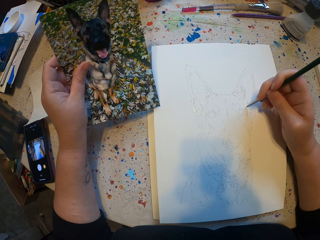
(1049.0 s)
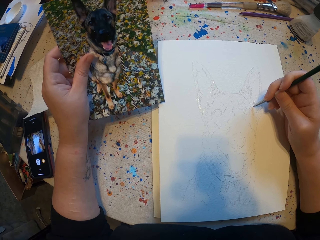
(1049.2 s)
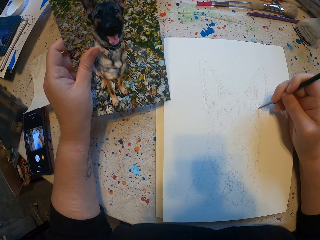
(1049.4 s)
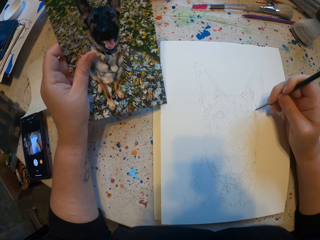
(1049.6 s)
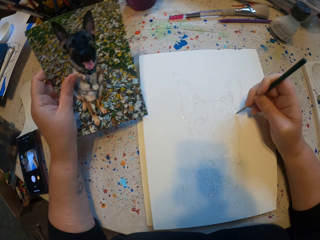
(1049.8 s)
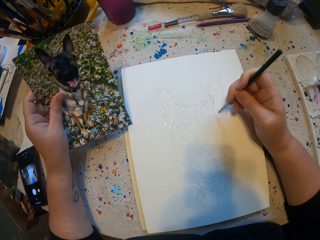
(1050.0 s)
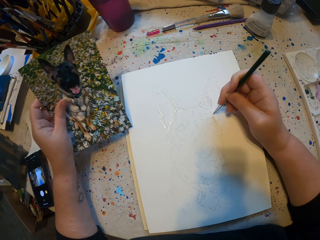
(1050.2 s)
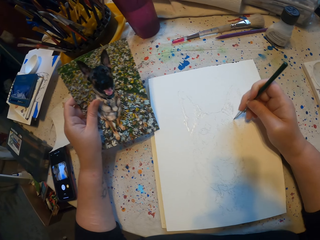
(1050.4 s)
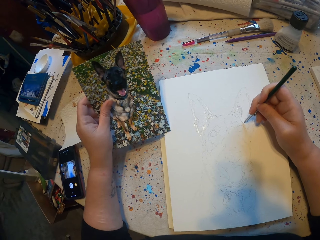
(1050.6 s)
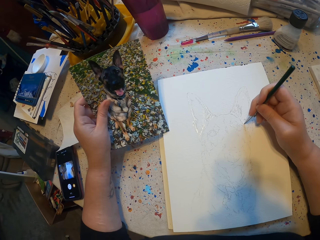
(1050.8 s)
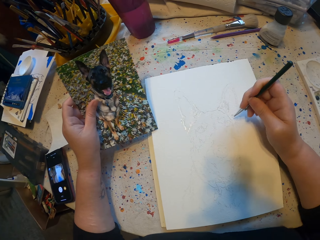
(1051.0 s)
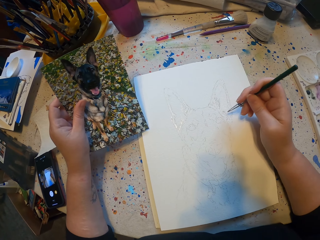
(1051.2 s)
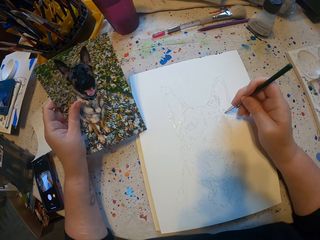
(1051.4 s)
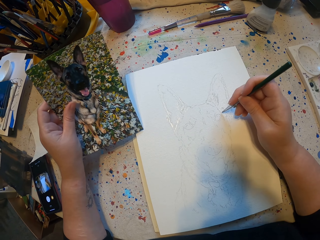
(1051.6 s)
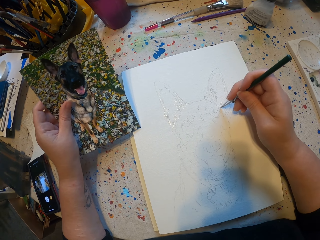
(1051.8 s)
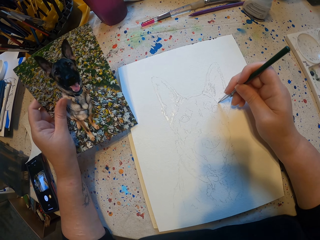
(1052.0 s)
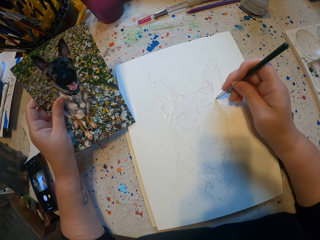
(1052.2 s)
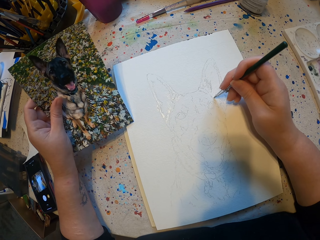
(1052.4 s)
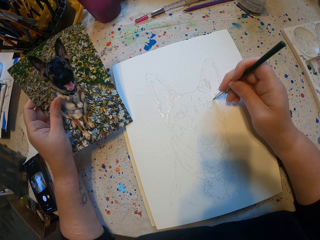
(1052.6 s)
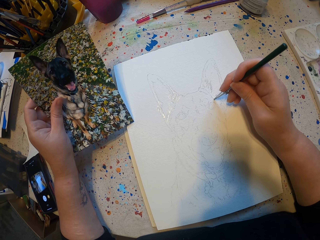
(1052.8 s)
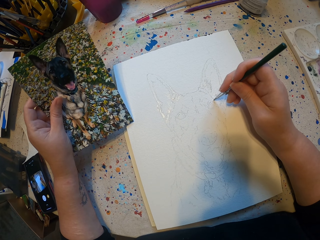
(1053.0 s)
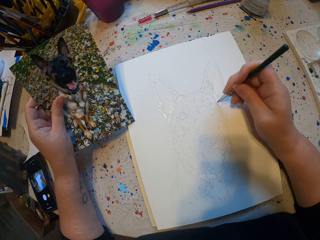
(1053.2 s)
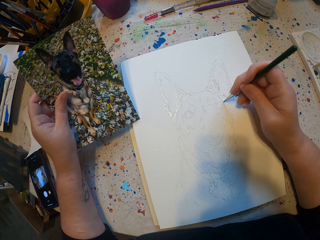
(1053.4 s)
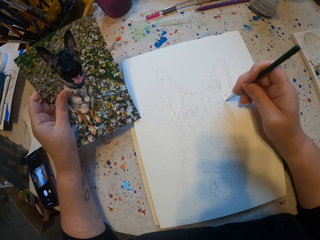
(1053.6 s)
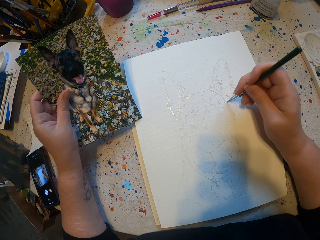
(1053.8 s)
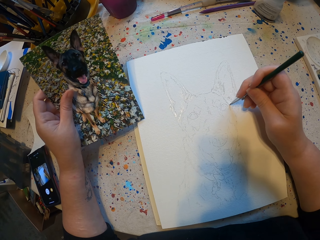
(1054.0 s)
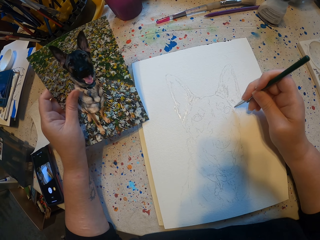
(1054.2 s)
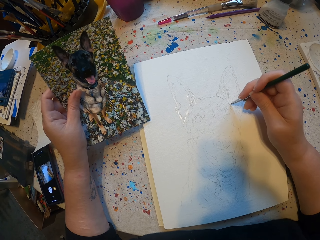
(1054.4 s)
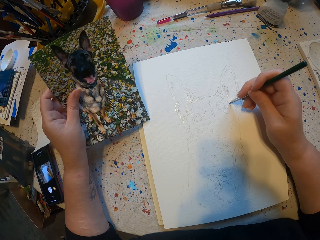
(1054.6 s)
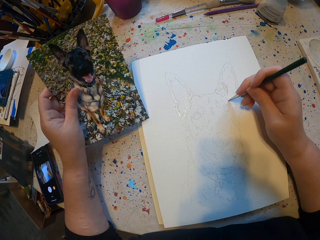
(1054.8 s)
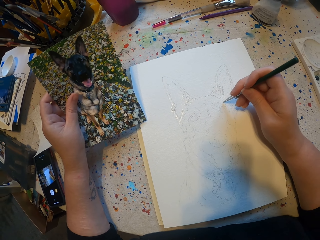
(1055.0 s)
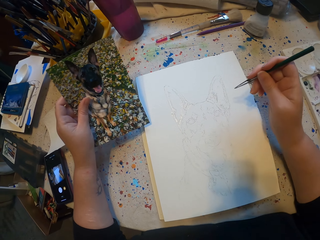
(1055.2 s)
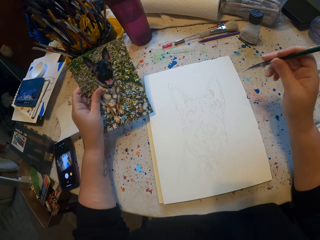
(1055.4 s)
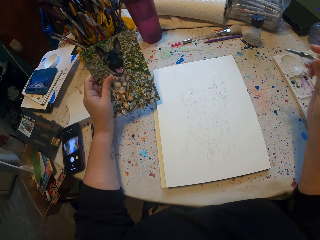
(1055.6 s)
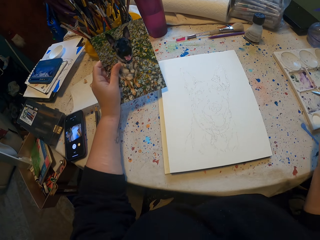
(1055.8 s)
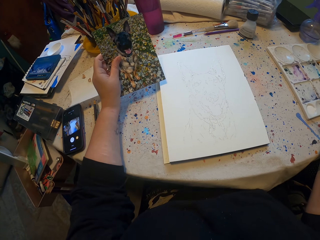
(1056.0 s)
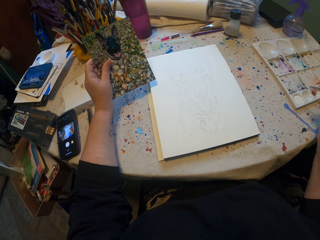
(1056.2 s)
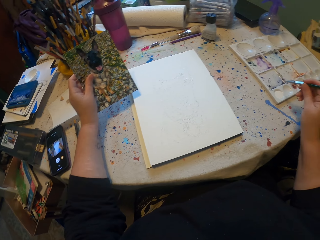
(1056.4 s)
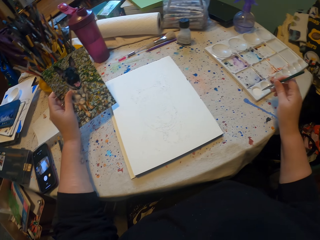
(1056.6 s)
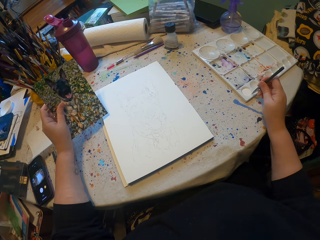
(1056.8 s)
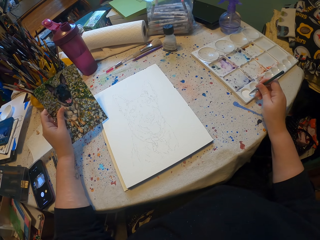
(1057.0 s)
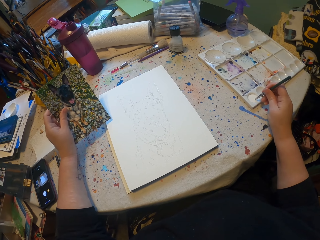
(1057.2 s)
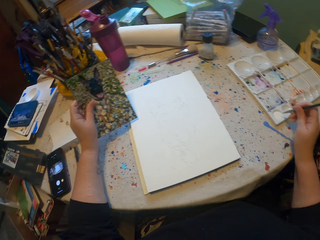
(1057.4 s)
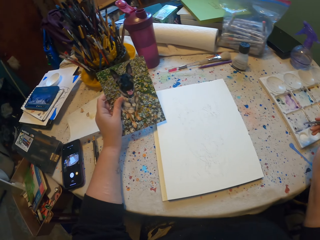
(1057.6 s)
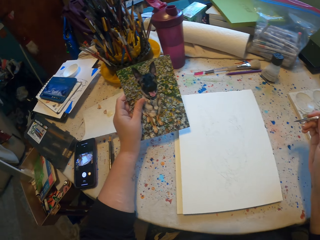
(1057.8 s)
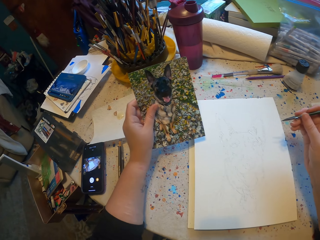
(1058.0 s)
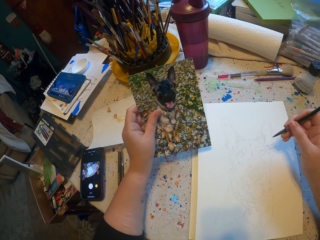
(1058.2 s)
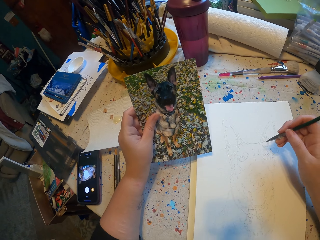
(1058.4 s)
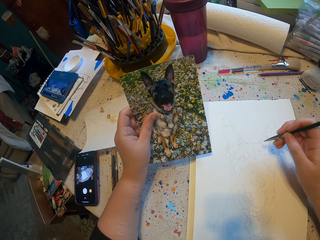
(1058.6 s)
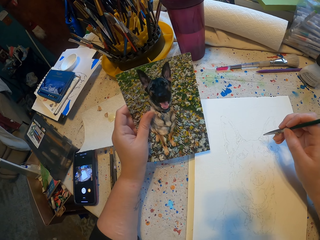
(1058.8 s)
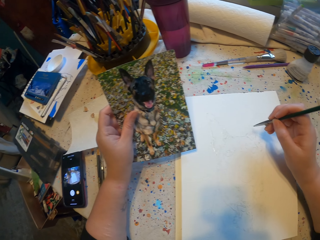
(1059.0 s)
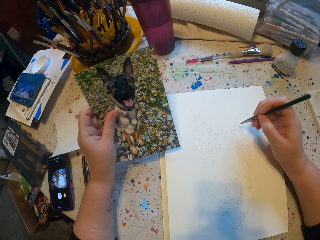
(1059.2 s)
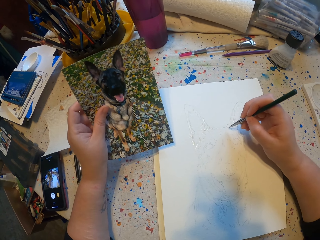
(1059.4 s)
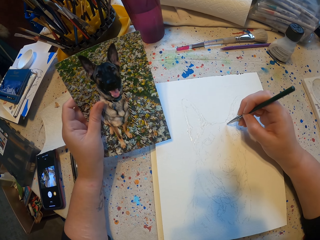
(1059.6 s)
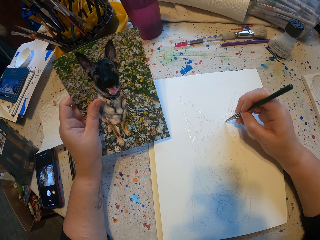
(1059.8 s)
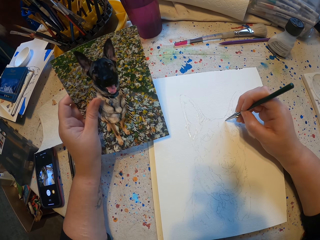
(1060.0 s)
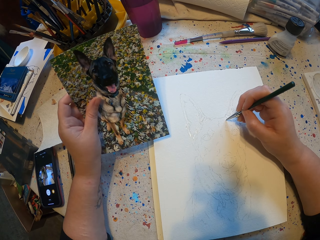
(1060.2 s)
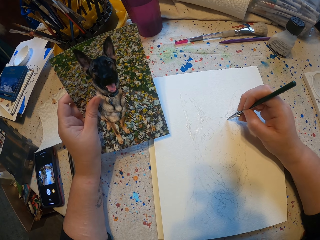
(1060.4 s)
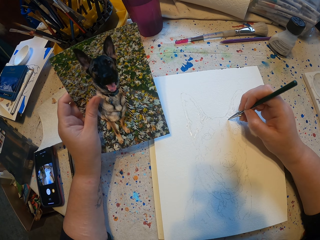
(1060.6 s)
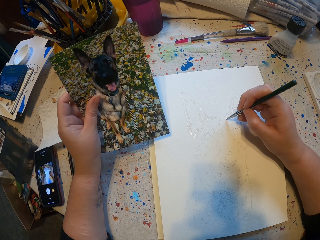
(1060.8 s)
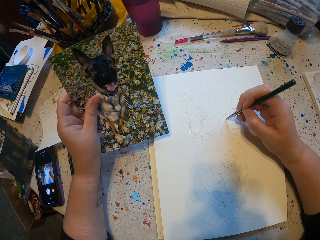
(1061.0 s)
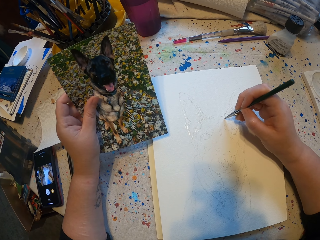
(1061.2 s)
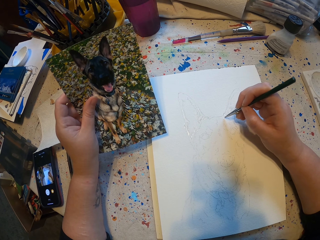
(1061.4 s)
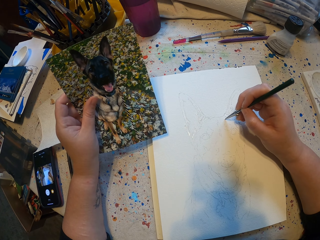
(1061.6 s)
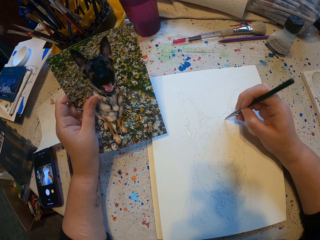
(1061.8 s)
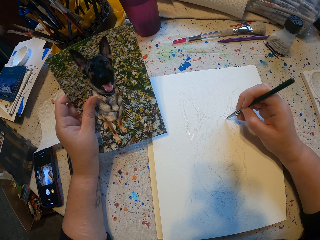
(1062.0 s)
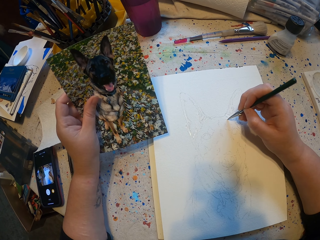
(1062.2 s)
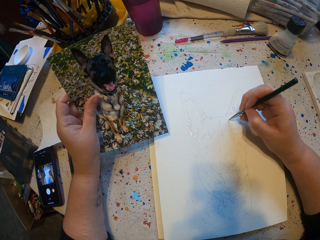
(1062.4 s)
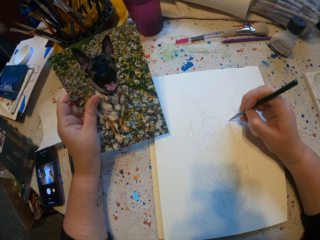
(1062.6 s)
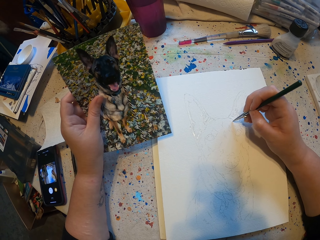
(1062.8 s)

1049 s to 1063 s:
The camera wearer dips a pen in paint. They sketch on a book.

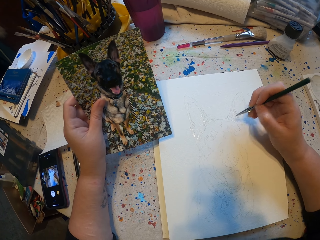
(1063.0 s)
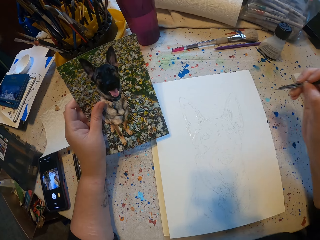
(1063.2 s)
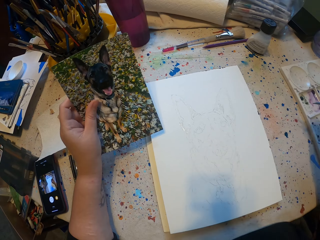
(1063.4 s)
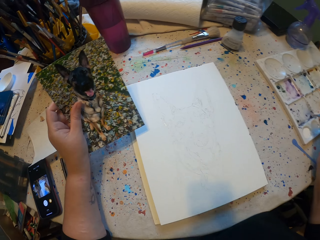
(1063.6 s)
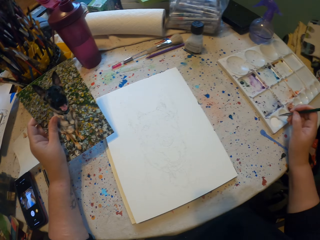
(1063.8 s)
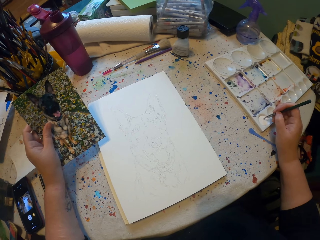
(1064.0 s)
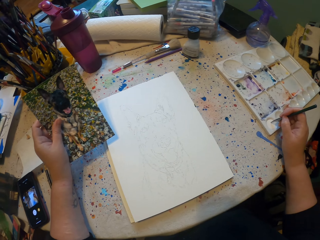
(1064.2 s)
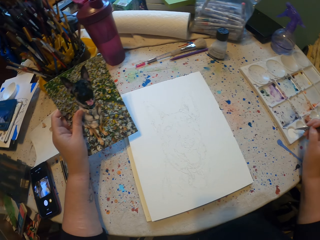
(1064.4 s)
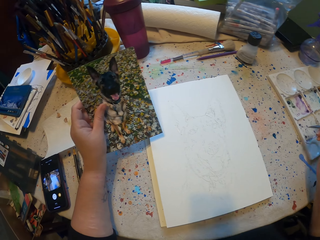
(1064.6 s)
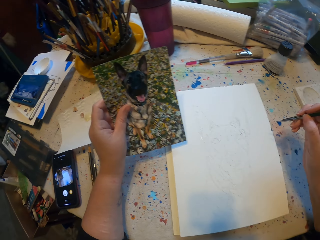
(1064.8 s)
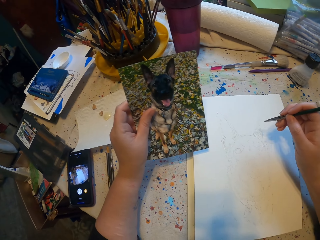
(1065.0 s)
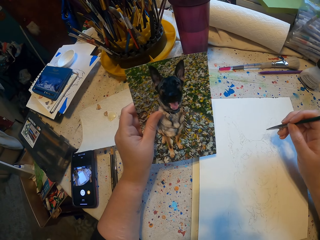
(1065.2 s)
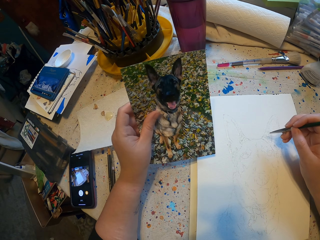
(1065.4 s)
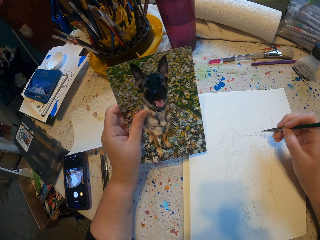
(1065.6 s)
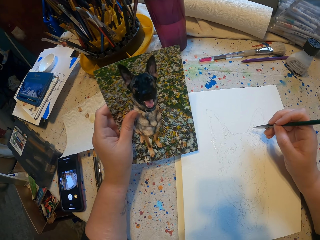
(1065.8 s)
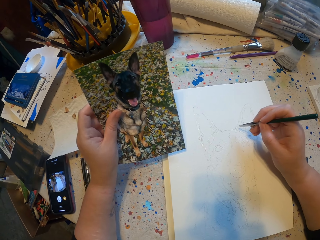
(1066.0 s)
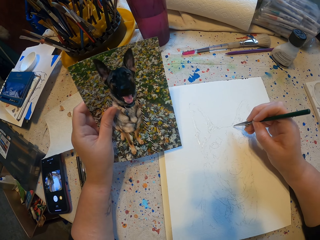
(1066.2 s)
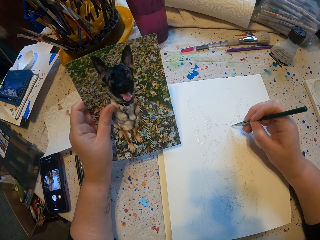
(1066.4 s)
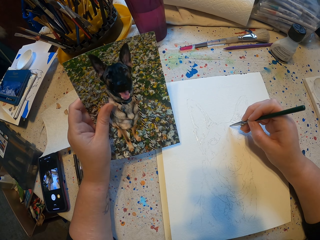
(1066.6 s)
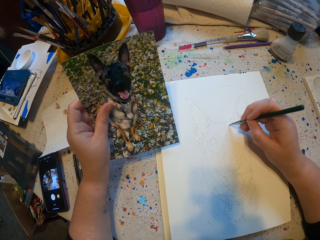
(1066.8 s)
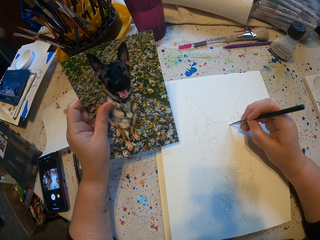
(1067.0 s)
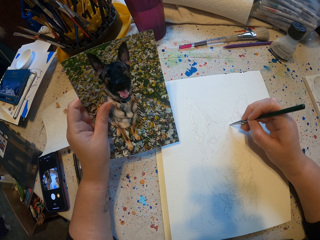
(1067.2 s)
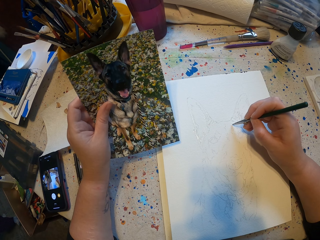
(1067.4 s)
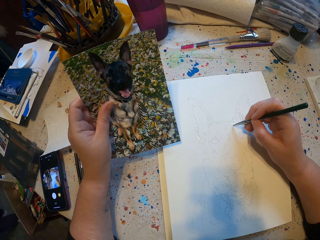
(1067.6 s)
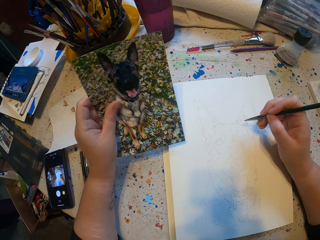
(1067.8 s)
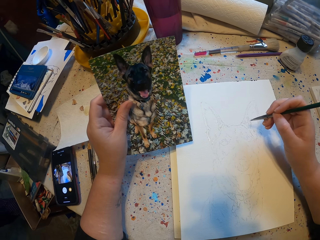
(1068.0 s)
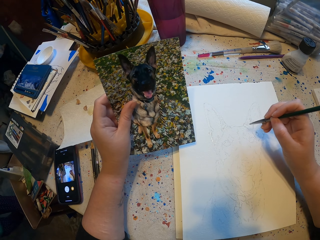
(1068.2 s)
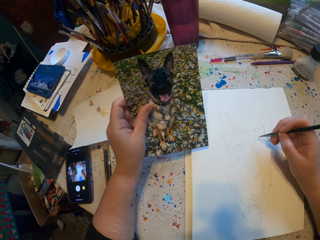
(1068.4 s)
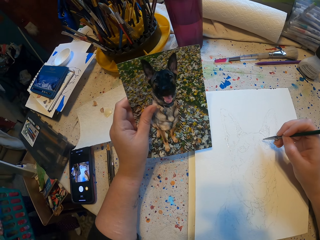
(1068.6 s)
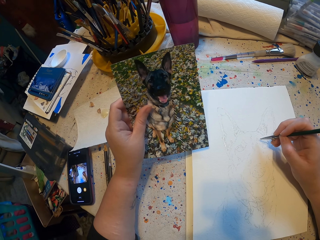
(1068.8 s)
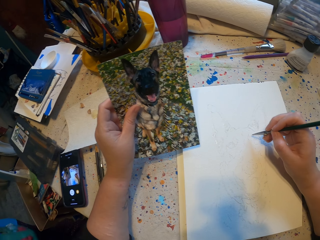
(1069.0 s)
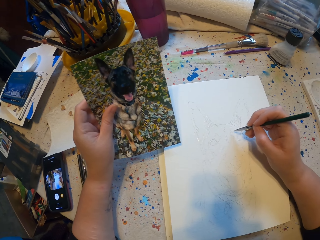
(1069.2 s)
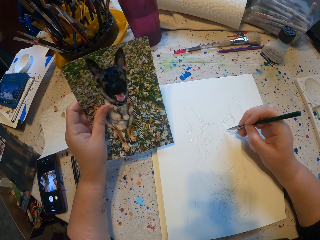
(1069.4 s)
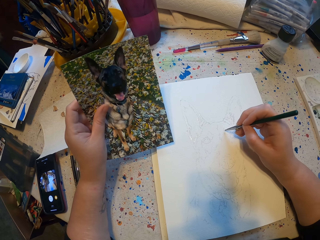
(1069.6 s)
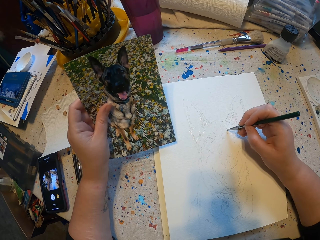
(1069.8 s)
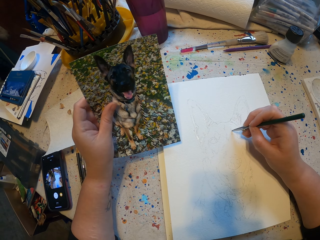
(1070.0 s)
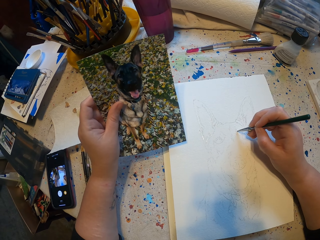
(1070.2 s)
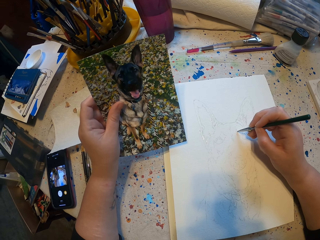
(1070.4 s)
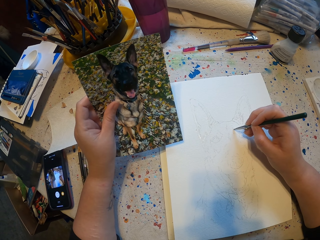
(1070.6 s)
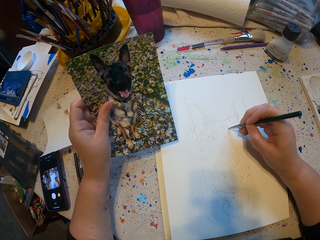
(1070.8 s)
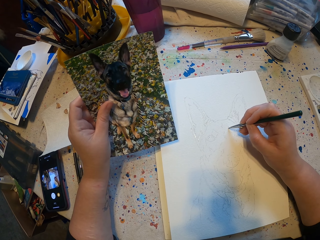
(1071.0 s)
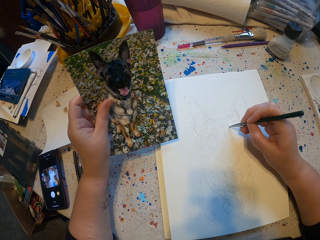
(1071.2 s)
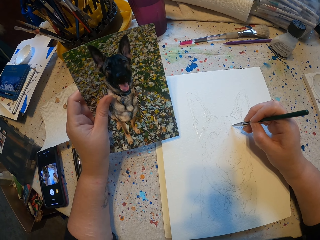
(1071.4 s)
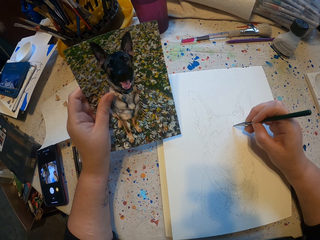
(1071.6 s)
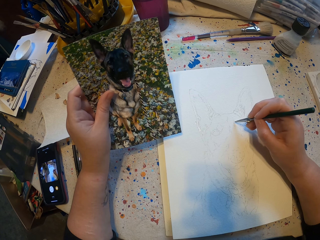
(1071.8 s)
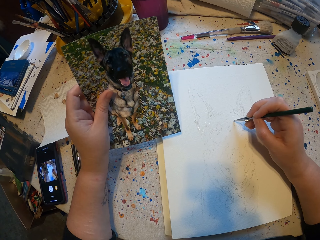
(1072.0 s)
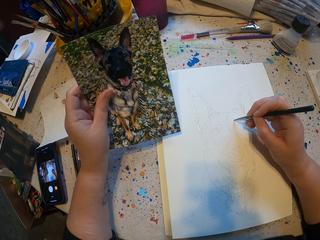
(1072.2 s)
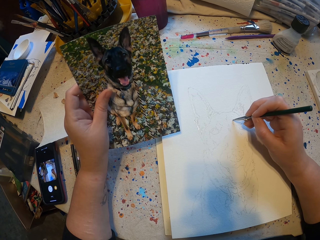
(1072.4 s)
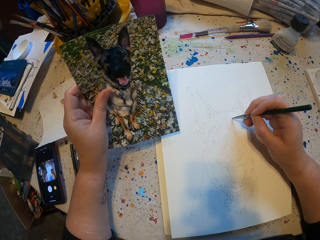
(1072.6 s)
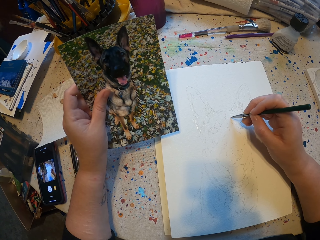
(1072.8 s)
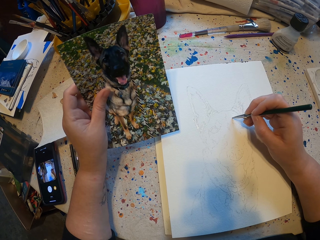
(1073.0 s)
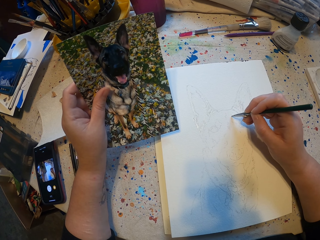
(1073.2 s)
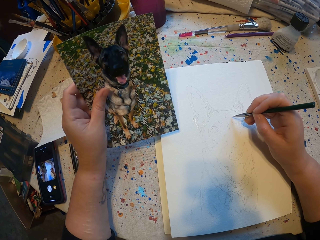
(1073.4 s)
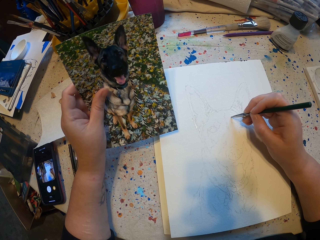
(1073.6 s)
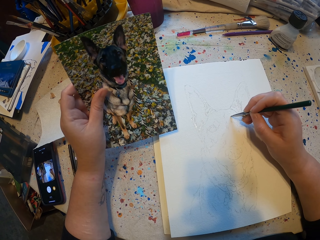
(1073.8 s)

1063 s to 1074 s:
The camera wearer dips a pen in paint. They sketch on a book.
